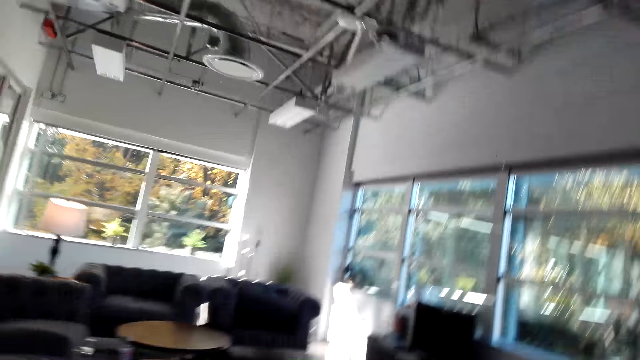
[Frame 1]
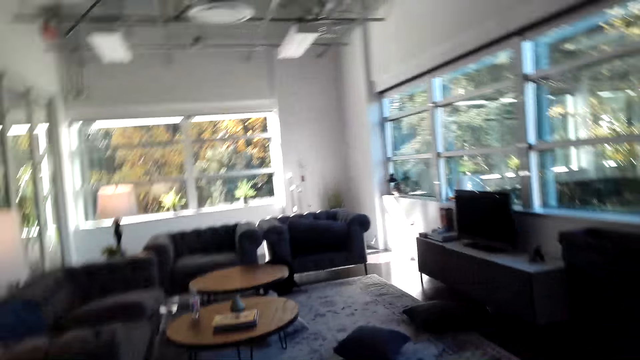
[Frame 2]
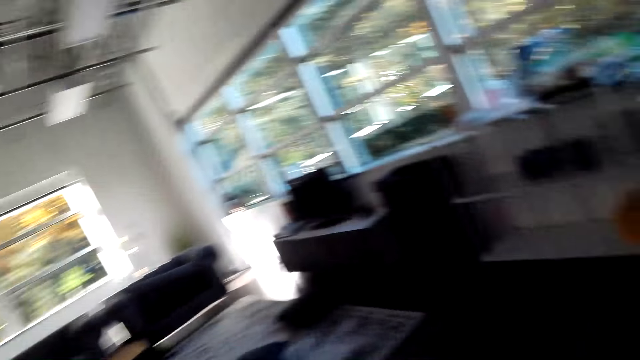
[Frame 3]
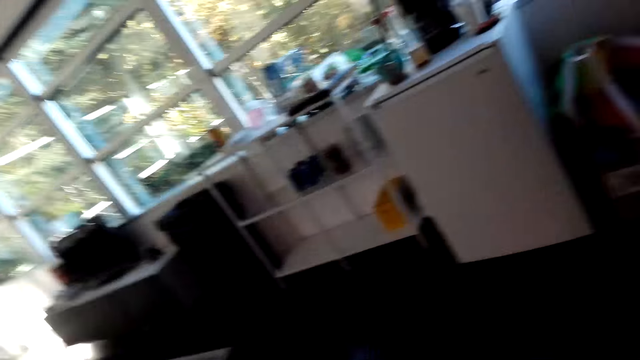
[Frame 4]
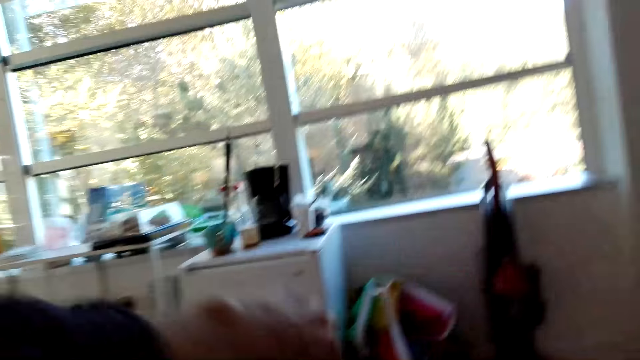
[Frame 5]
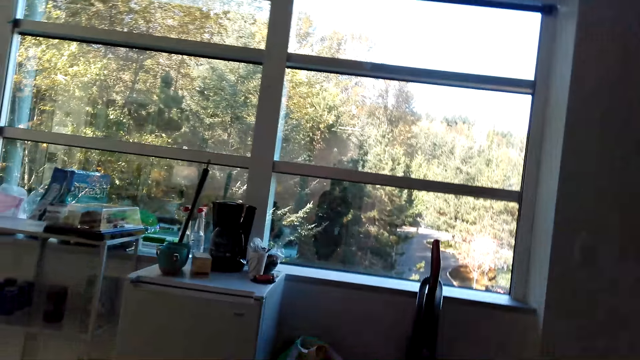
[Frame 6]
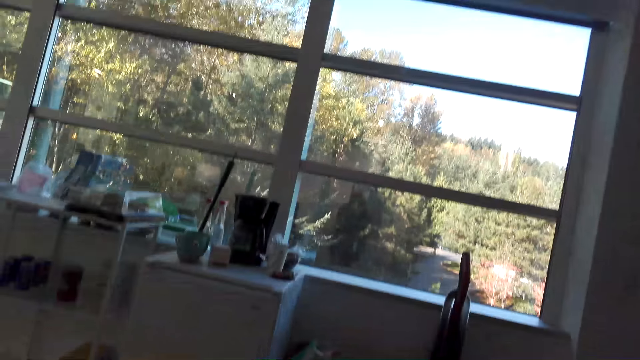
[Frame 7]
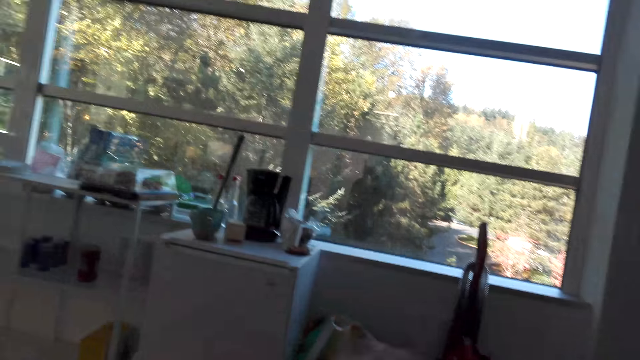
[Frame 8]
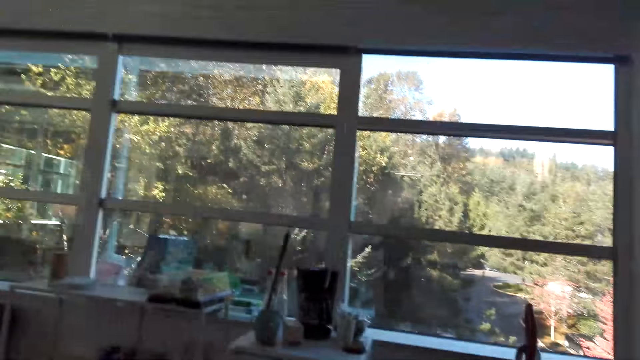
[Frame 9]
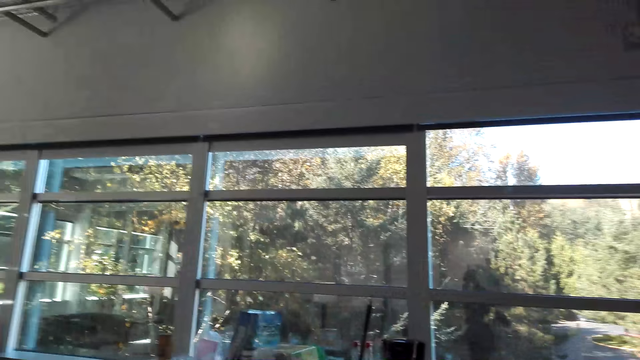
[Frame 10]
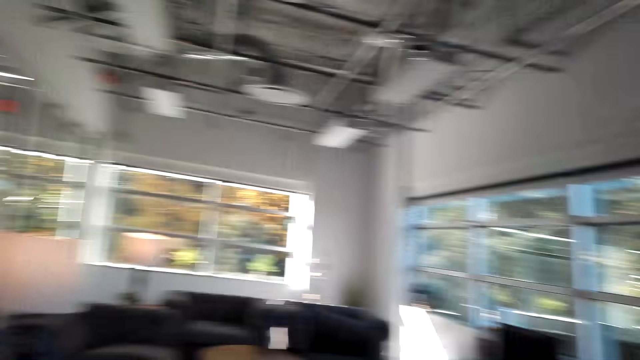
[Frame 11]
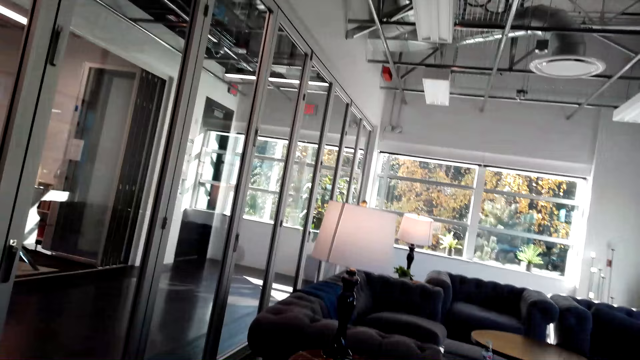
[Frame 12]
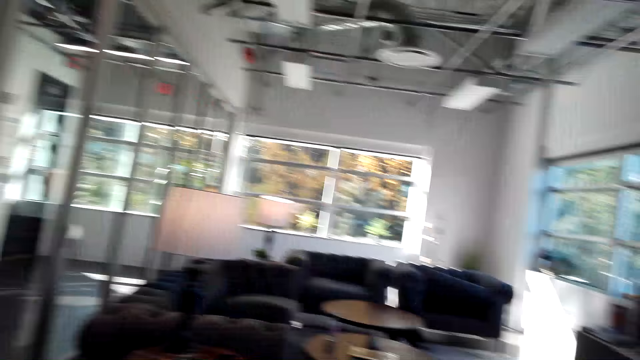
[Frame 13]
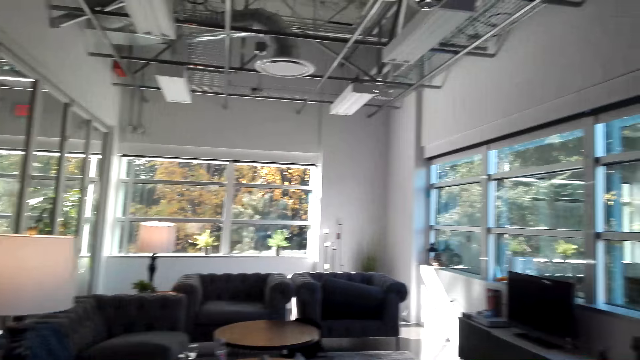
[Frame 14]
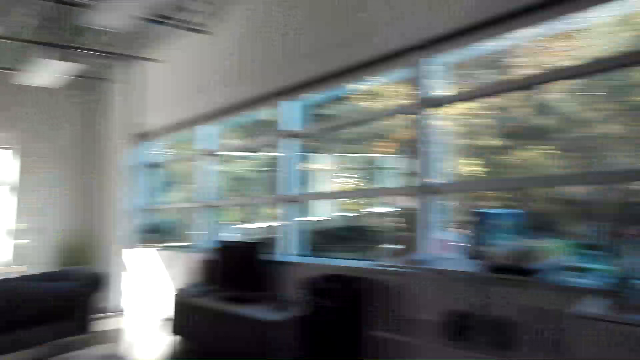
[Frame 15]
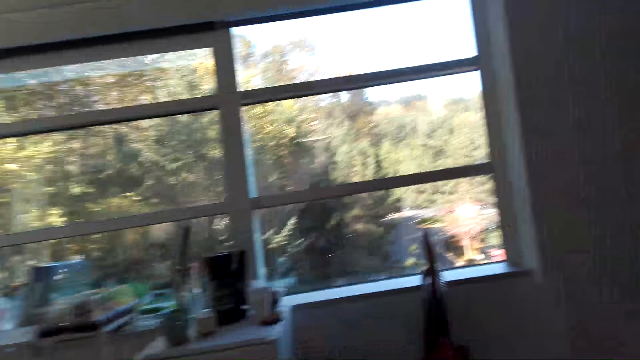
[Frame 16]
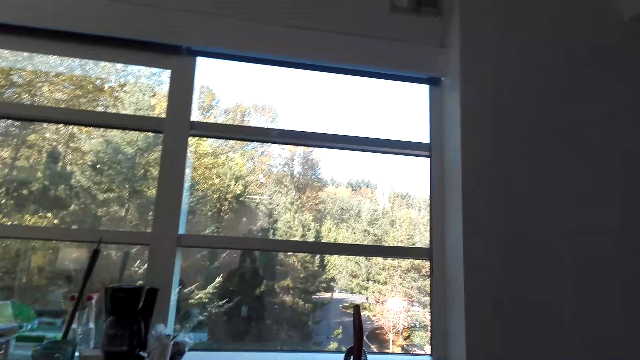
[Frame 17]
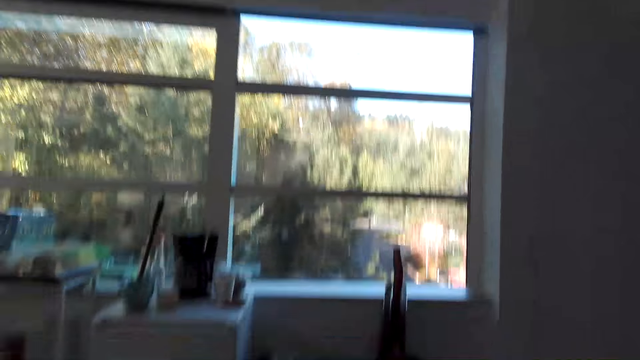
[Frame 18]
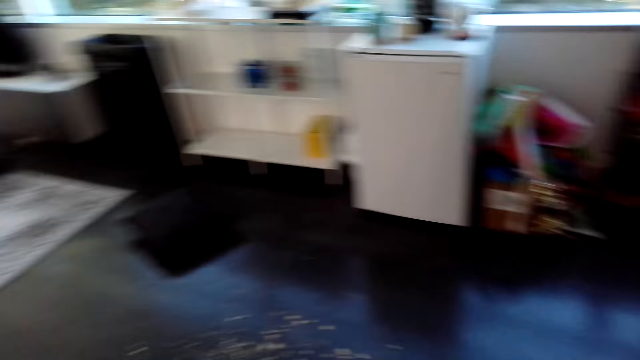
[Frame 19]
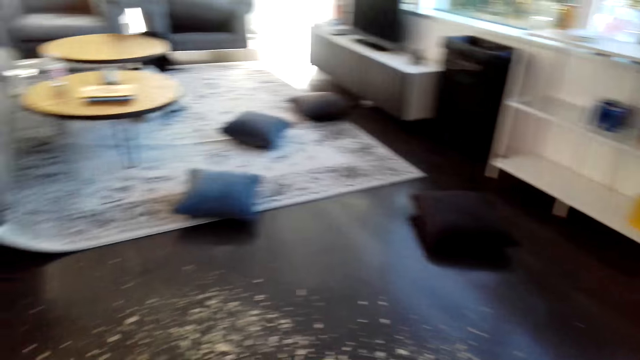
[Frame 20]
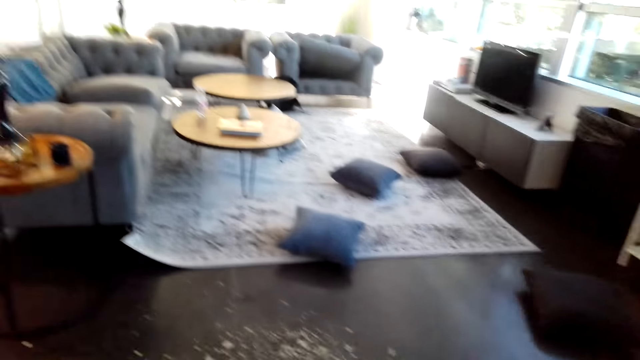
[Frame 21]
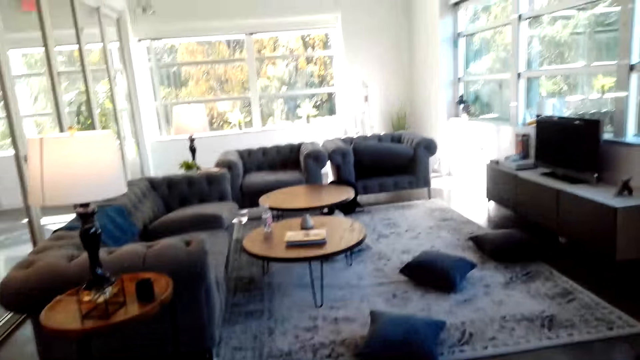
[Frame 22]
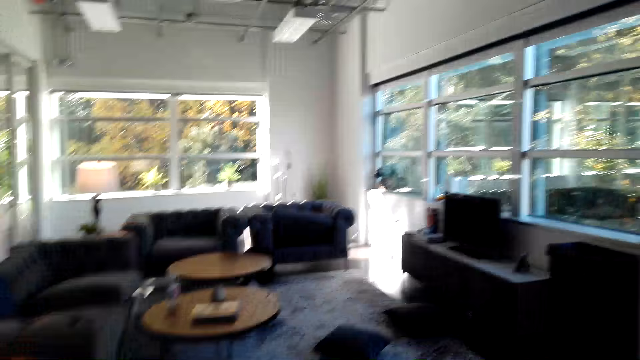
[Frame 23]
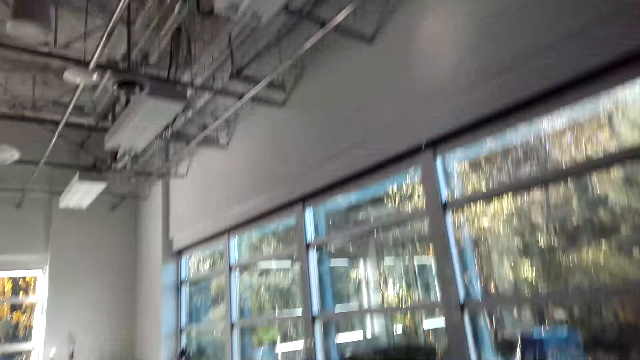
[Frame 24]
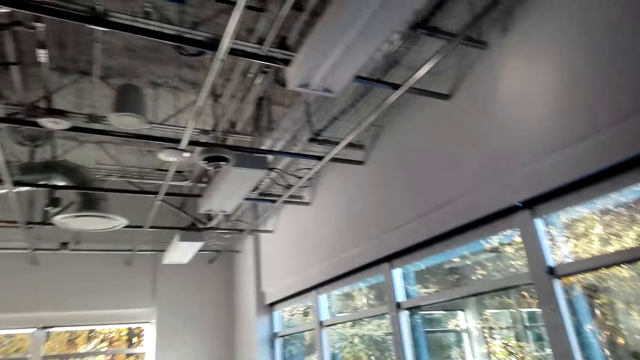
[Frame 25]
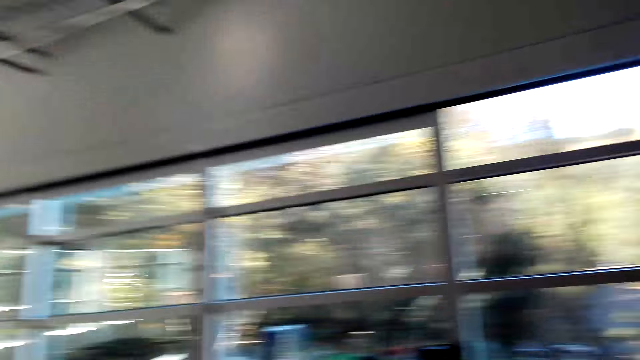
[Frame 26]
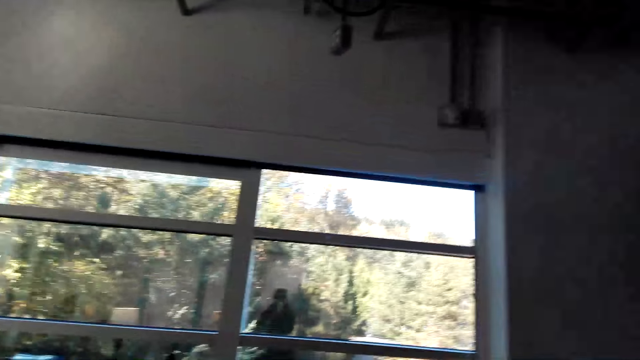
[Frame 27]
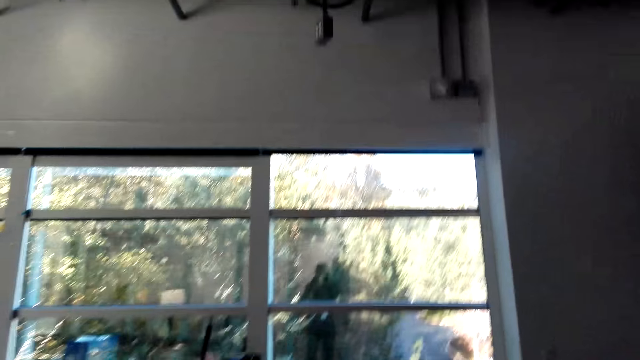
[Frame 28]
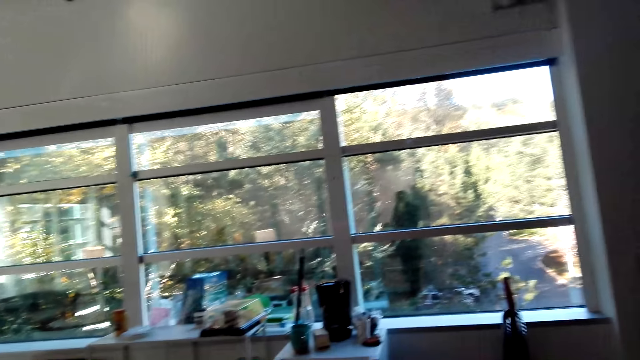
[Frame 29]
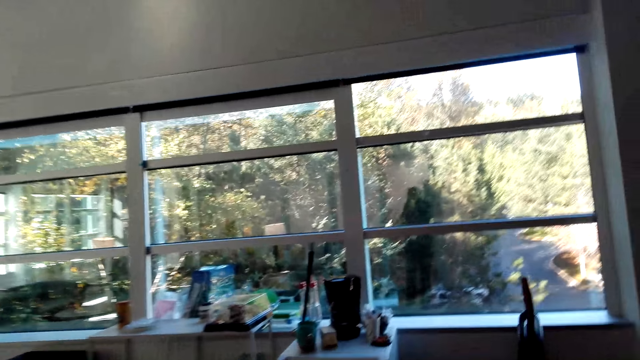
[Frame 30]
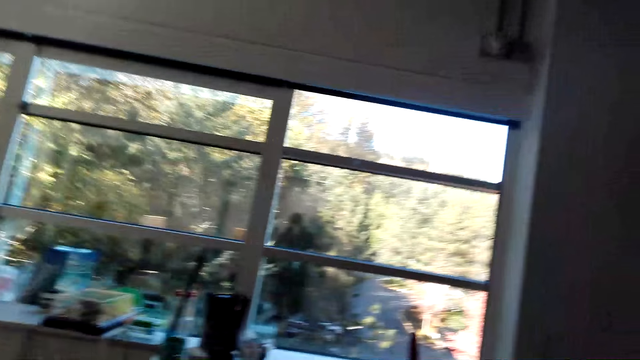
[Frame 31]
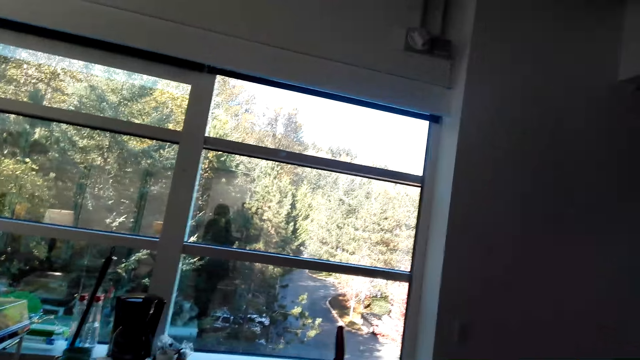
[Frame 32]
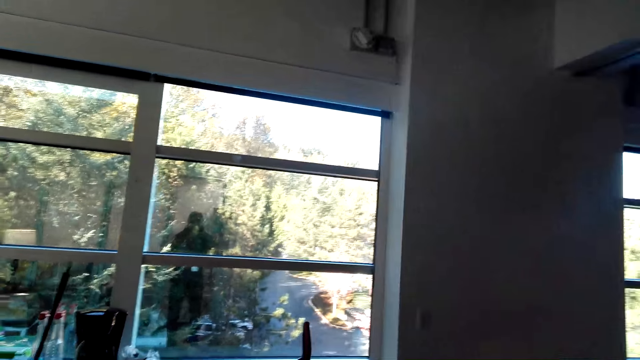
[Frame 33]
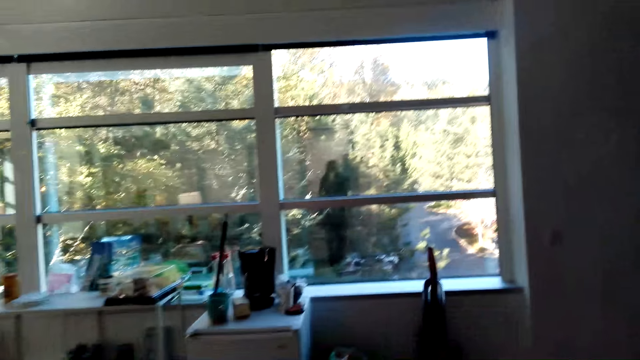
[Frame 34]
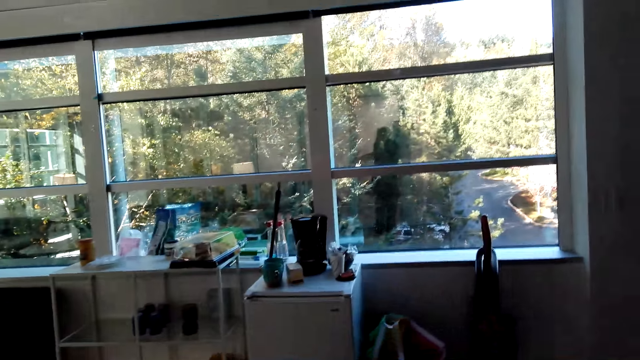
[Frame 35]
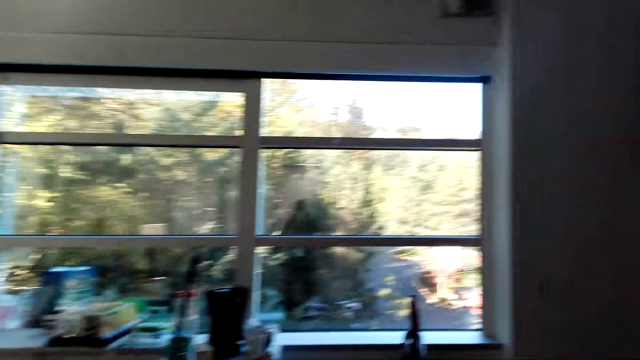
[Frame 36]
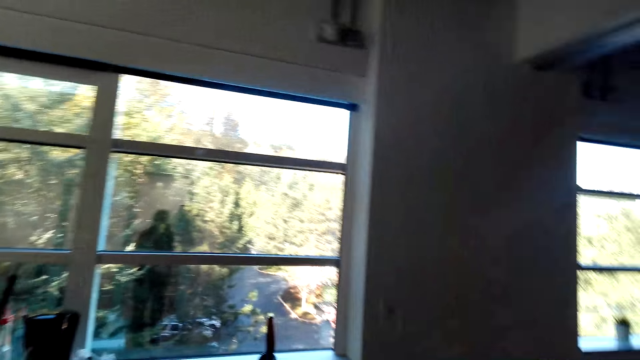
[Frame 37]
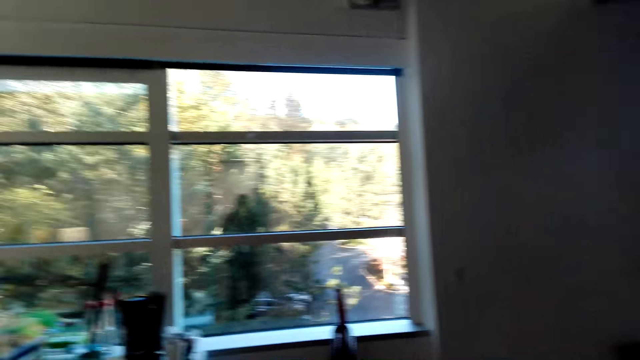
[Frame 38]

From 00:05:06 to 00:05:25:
The camera wearer stretches his left hand. He looks around.
